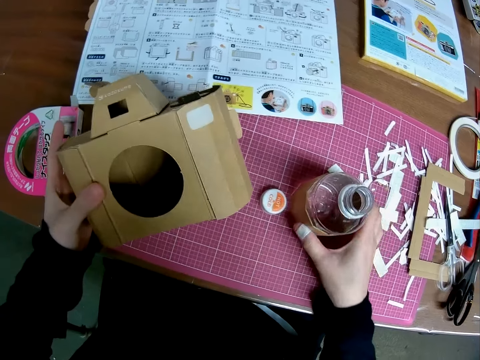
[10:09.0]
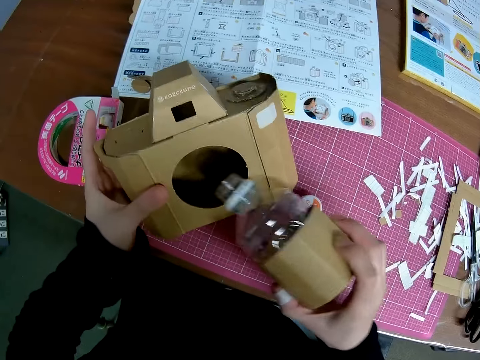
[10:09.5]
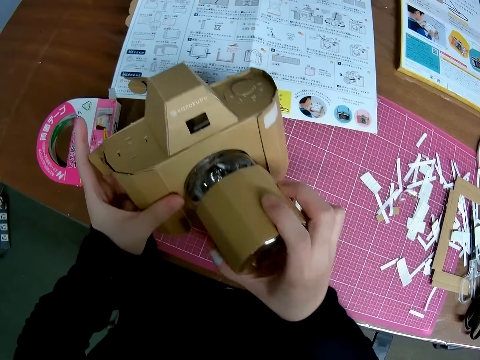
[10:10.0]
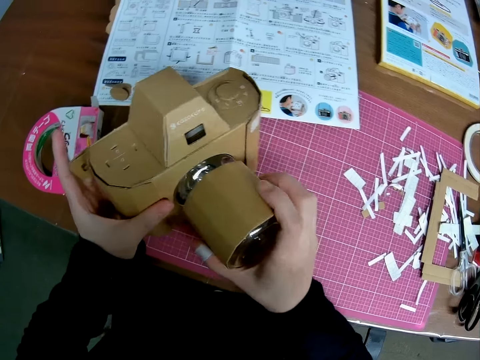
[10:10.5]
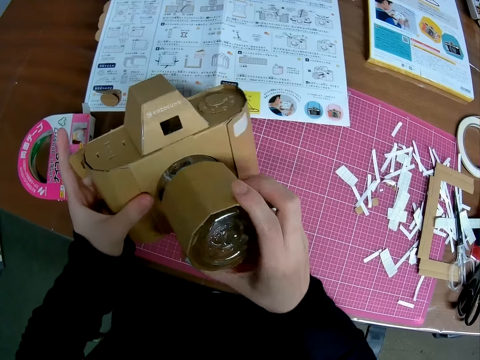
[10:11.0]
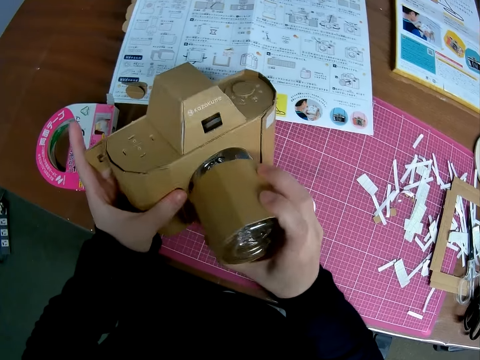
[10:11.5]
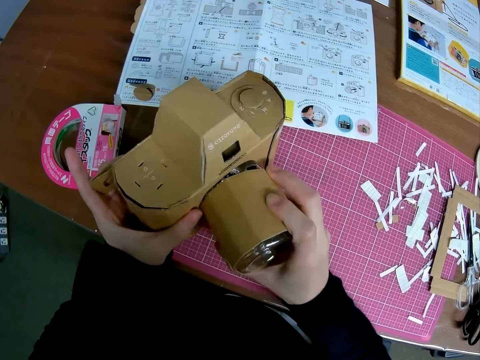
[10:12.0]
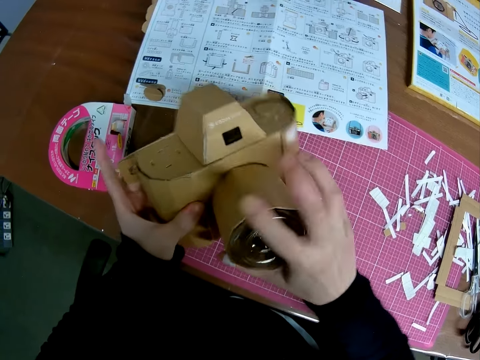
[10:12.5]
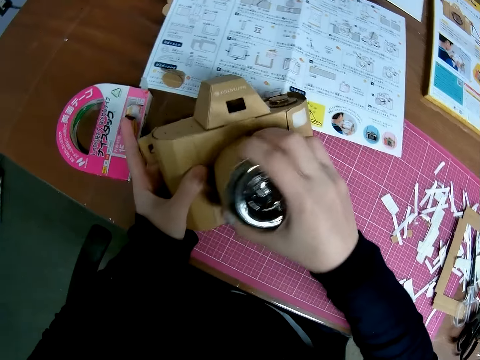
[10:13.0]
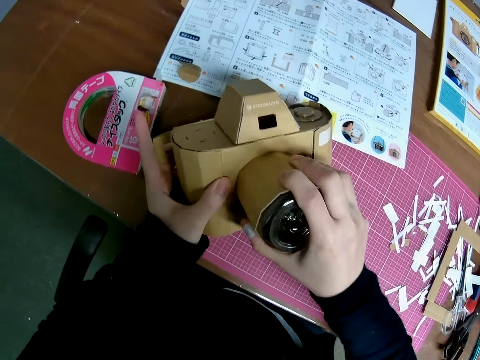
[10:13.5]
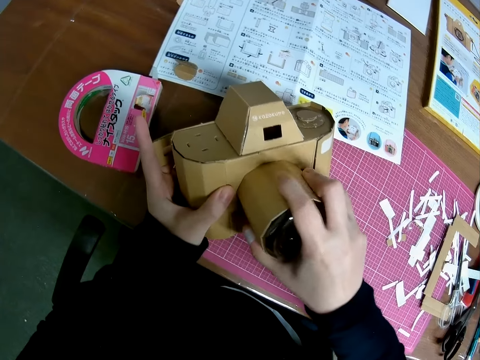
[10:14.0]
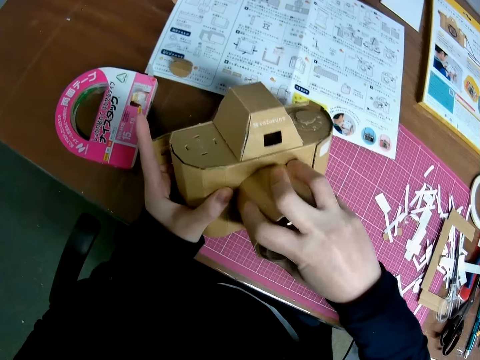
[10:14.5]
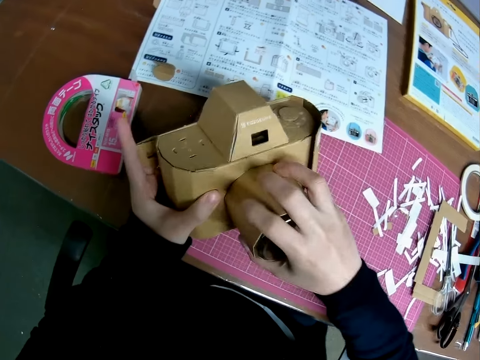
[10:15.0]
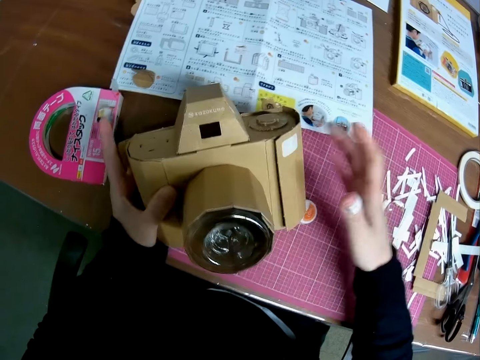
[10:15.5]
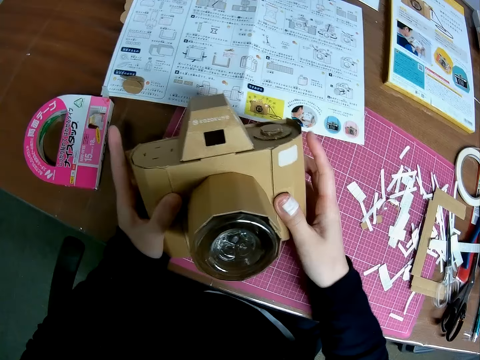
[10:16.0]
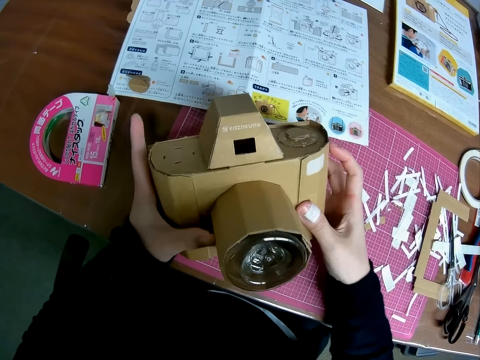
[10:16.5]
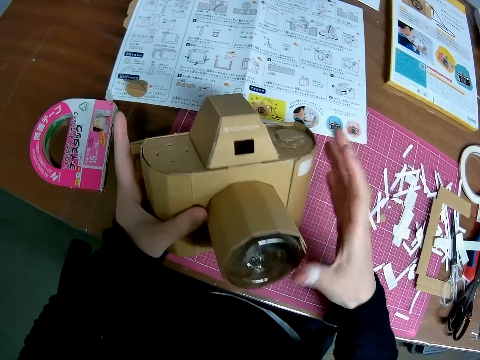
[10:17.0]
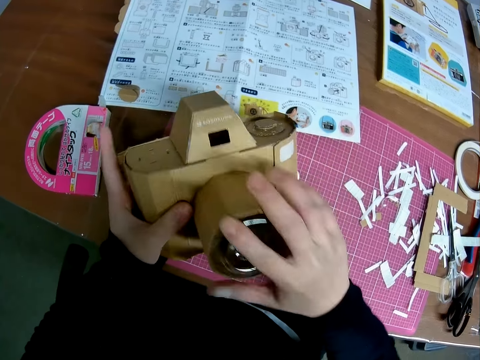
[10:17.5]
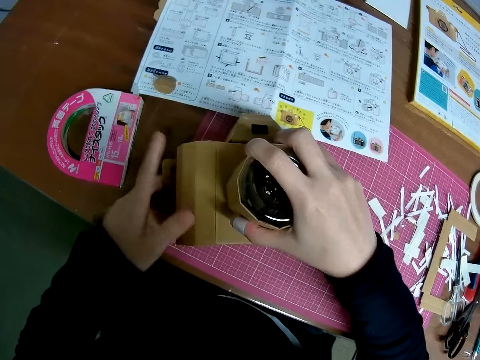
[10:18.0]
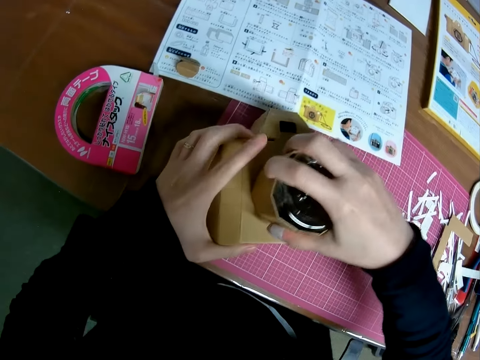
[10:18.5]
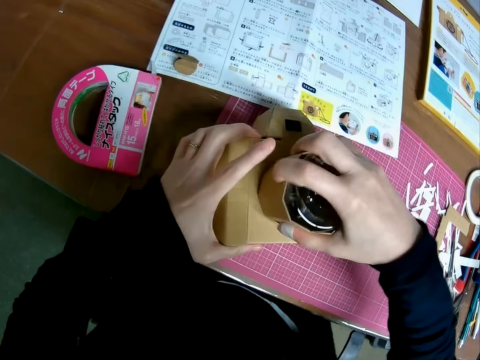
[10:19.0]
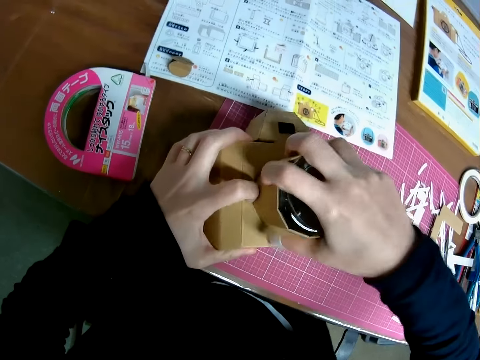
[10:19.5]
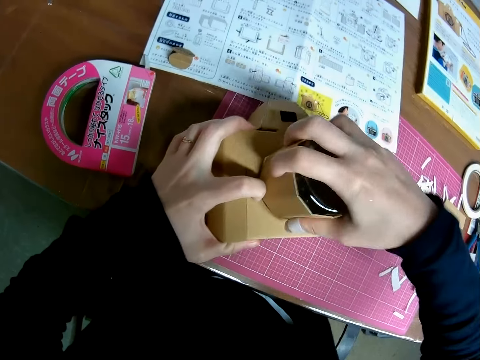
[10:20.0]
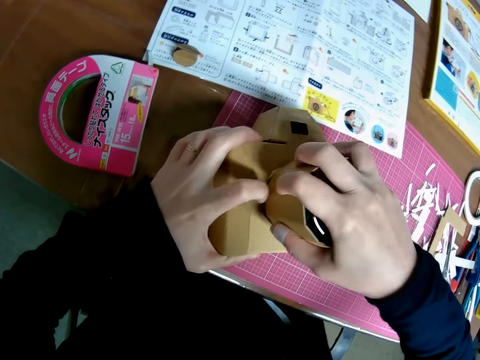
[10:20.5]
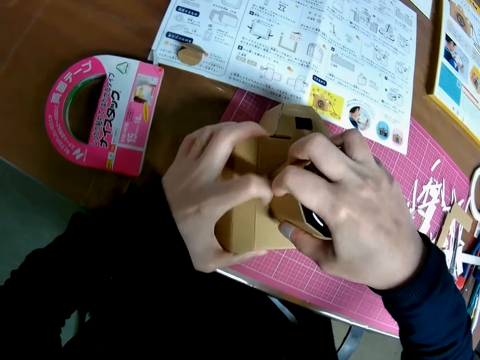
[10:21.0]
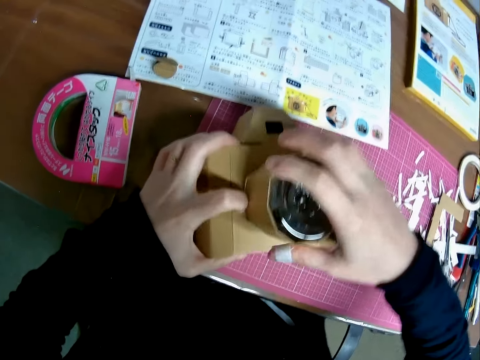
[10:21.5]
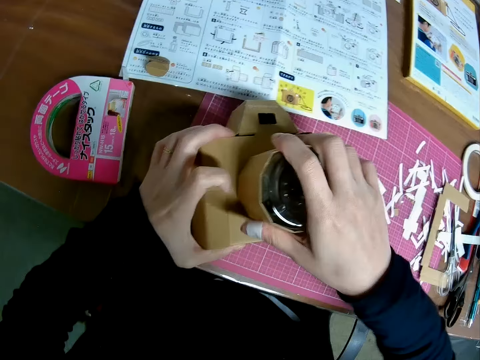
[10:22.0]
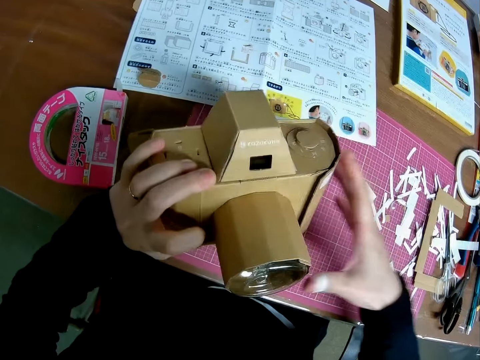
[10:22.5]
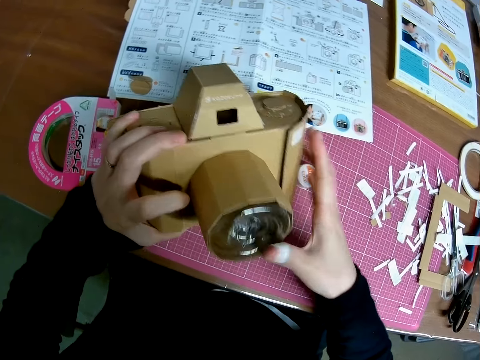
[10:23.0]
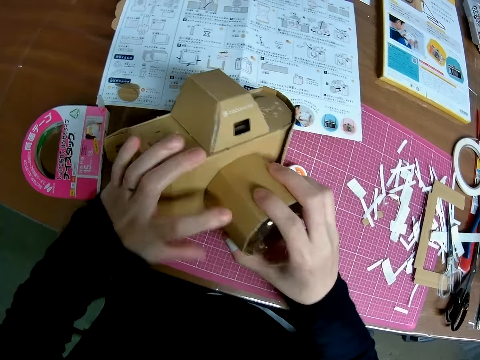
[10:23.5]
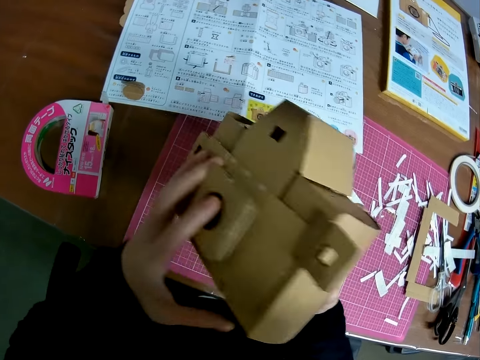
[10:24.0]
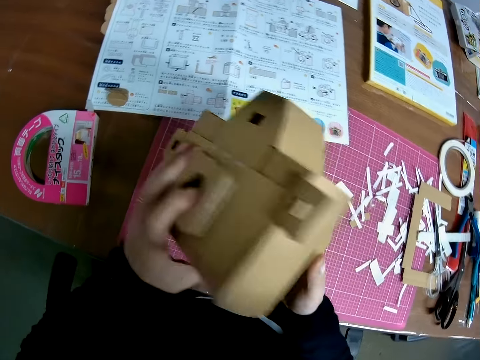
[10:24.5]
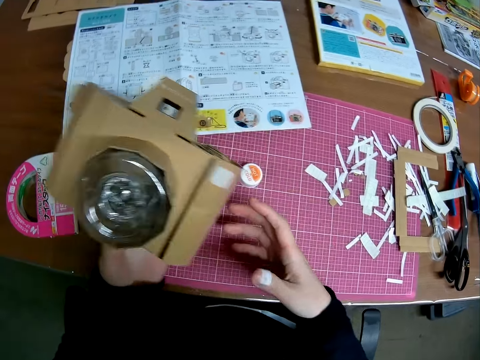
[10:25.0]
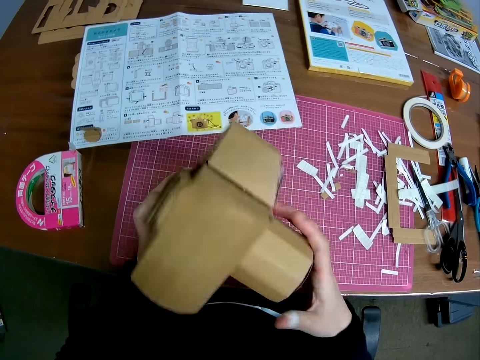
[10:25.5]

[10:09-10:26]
The camera wearer holds a bottle on the table. They pick up the plastic bottle from the pink sheet. They fix the plastic bottle to the mechanical model or camera craft. They set the mechanical model with both hands. They look at the camera craft. They place the mechanical model on the pink sheet. They fit the bottle in the camera craft. They raise the mechanical model from the pink sheet. They examine the mechanical model with both hands.

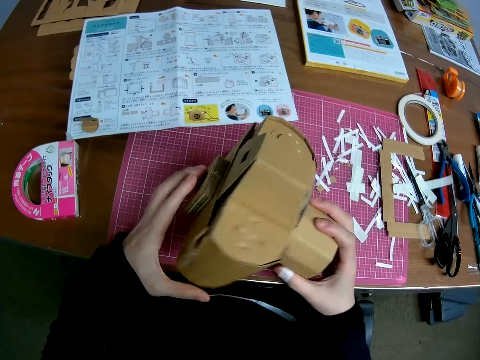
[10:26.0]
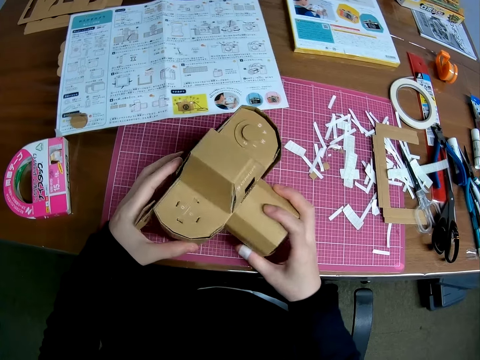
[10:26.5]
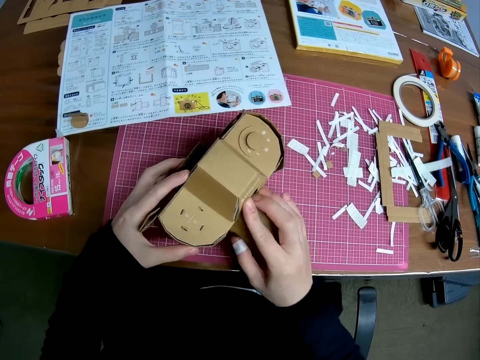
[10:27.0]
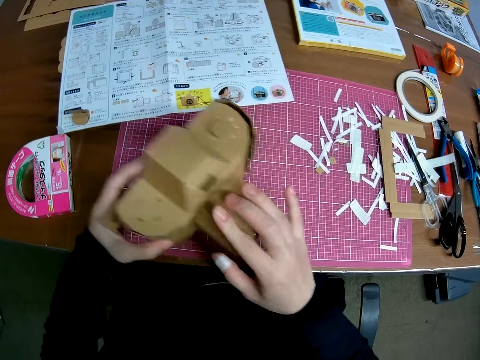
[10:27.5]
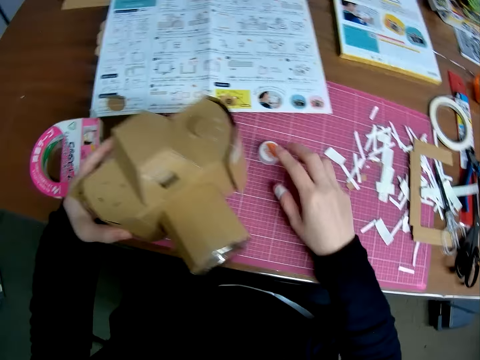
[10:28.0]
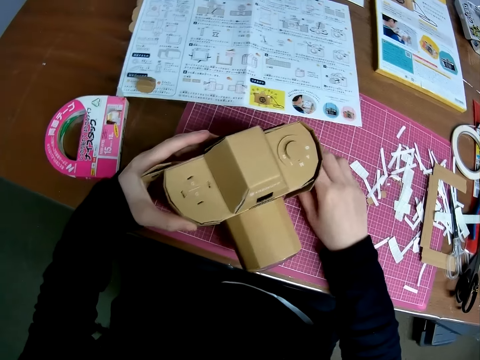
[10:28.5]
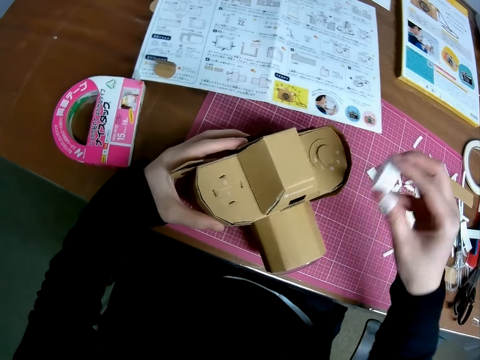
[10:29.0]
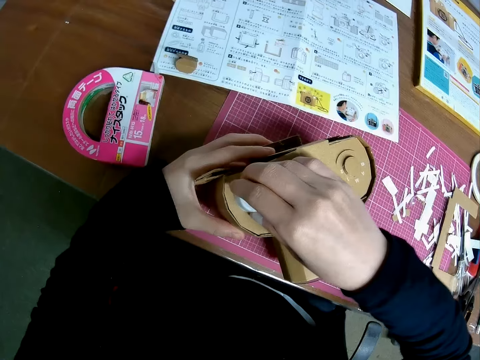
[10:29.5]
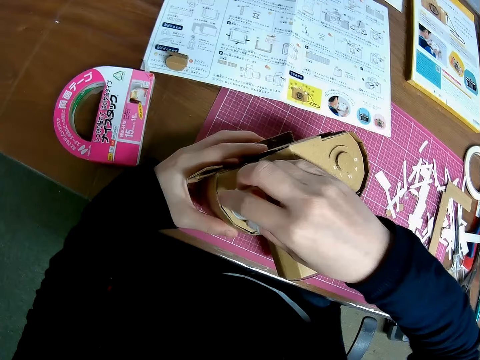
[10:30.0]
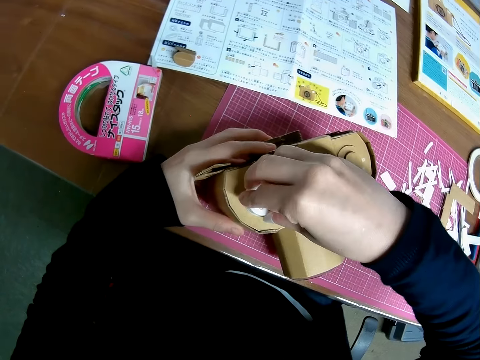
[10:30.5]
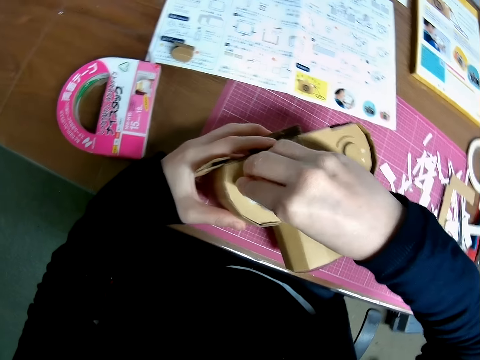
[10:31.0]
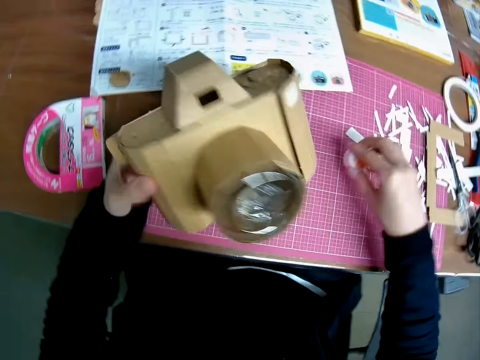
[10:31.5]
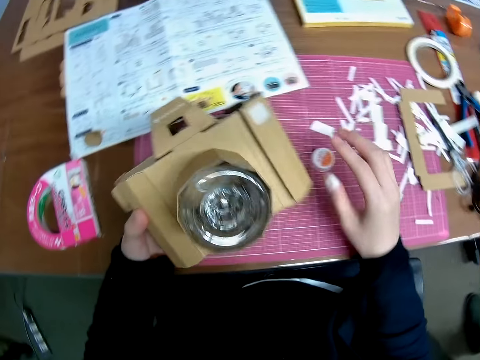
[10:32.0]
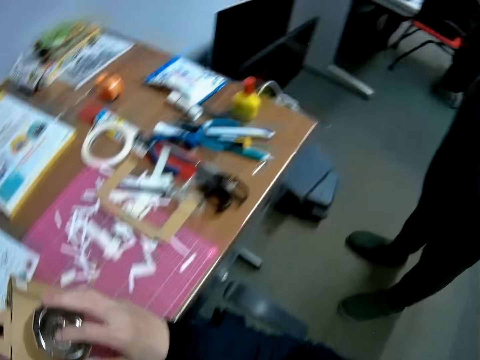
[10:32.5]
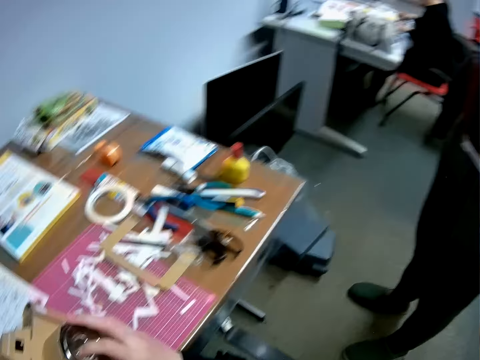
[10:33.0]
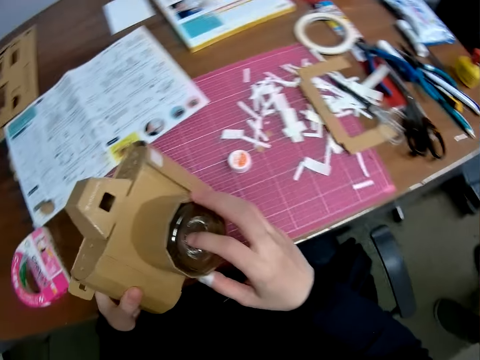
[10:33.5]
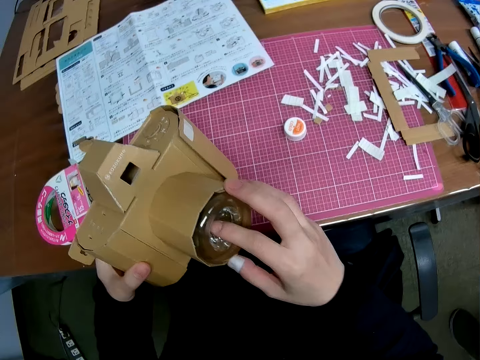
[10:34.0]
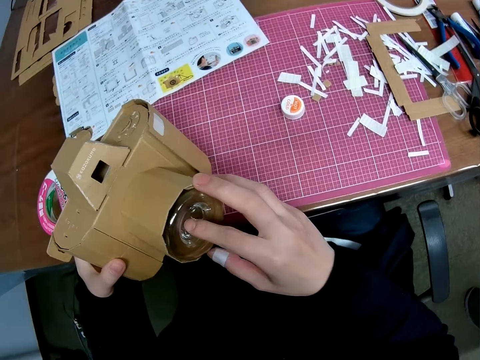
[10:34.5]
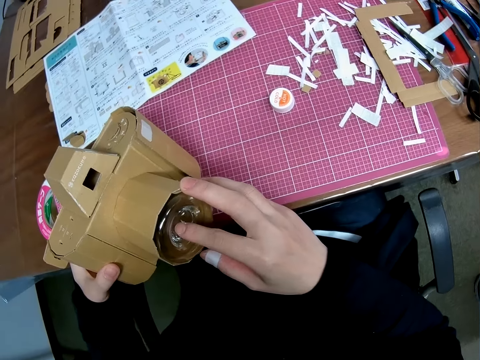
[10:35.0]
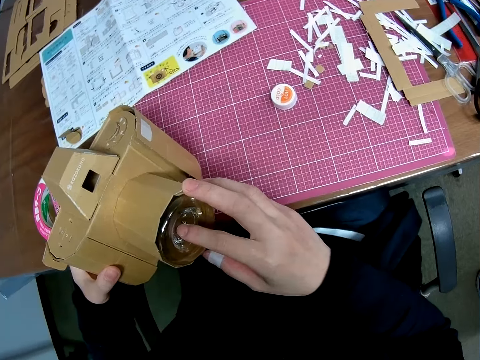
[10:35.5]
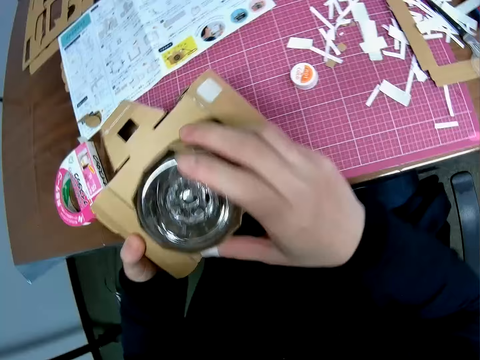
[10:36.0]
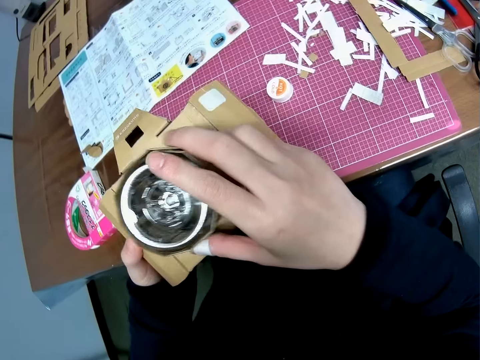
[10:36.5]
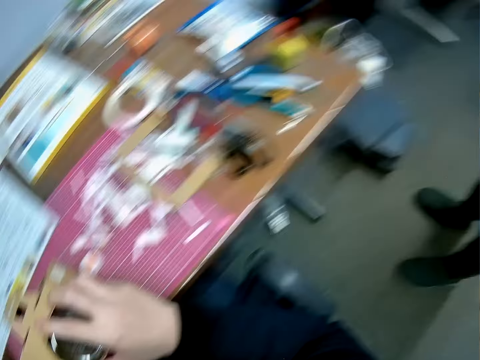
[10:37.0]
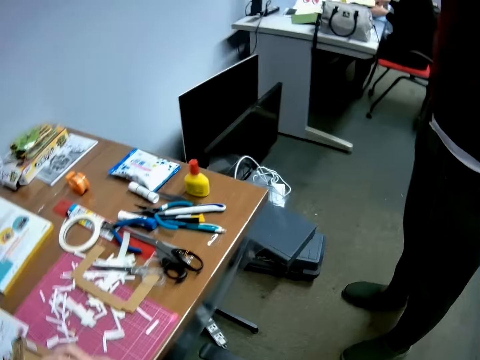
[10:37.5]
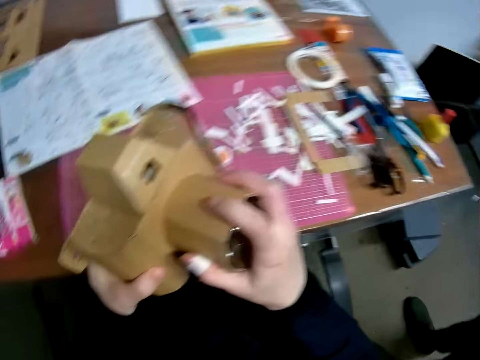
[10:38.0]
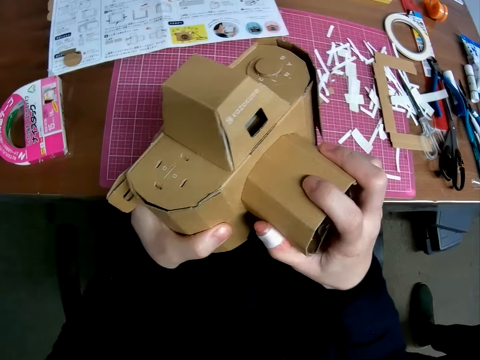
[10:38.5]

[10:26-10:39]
The camera wearer places the mechanical model or camera craft on the pink sheet. They raise the mechanical model from the pink sheet. They pick up a cover of plastic or bottle lid from the pink sheet. They touch the mechanical model with the cover of plastic. They put the bottle lid on the camera craft. They drop the cover of plastic on the pink sheet. They pick the camera craft from the table. They hold the mechanical model with both hands. A man stands beside the camera wearer. The camera wearer looks around. They continue examining the mechanical model with both hands. They talk.
